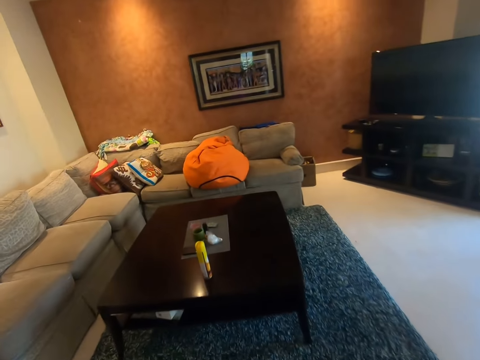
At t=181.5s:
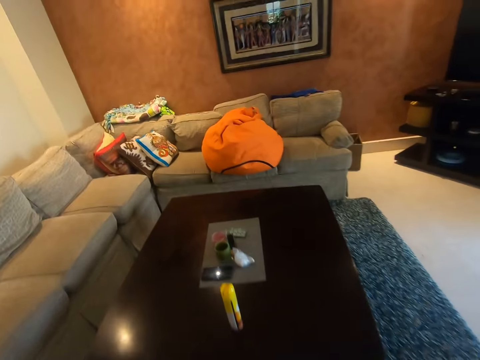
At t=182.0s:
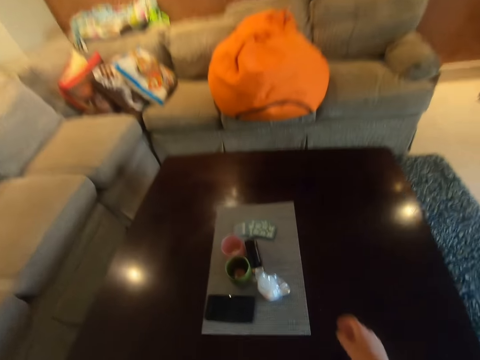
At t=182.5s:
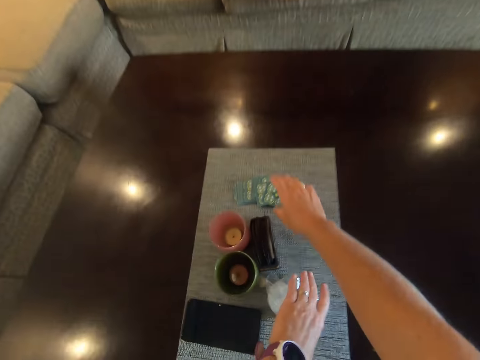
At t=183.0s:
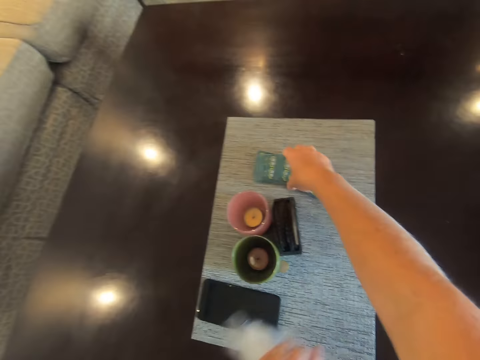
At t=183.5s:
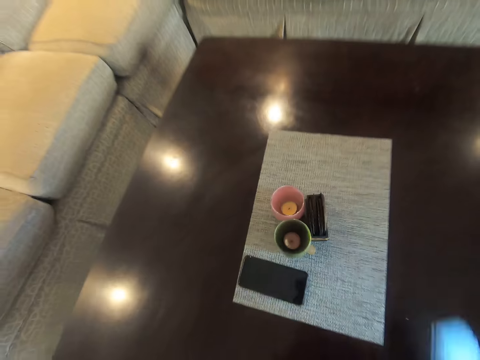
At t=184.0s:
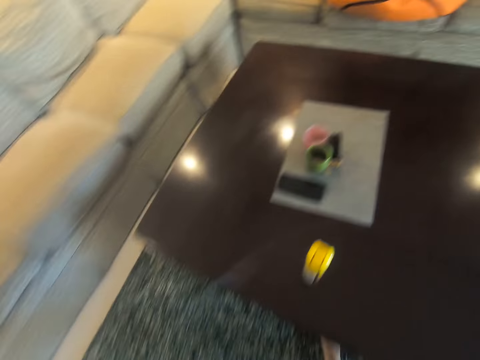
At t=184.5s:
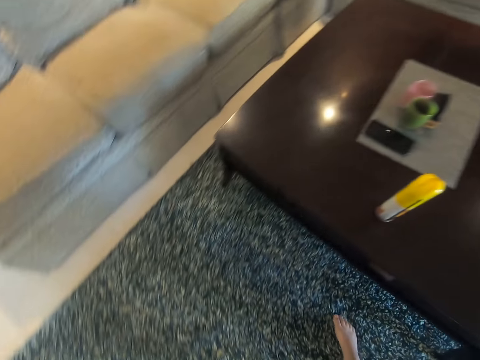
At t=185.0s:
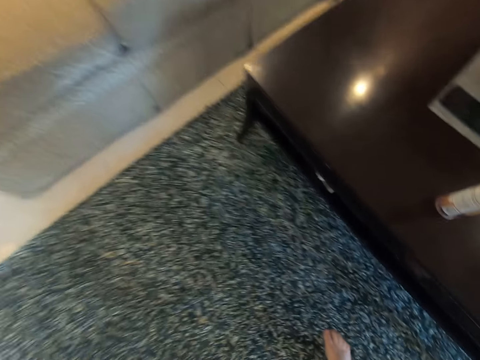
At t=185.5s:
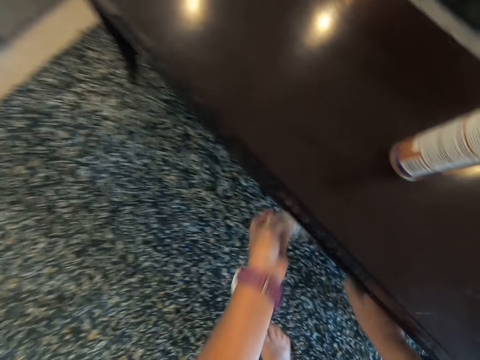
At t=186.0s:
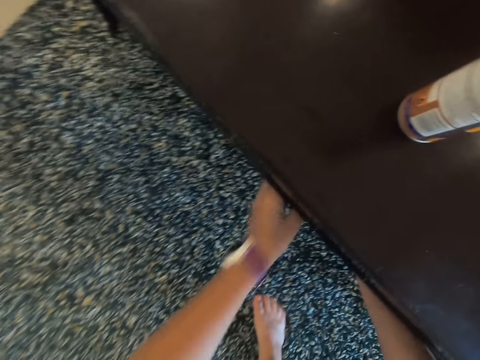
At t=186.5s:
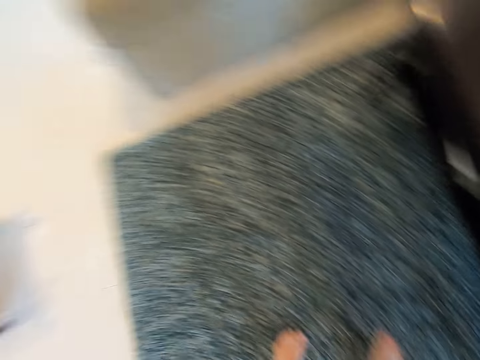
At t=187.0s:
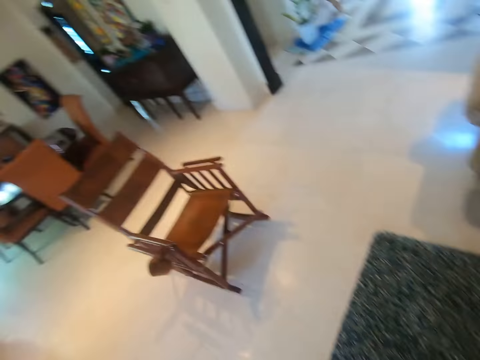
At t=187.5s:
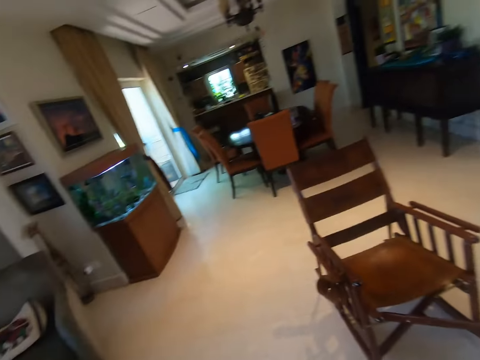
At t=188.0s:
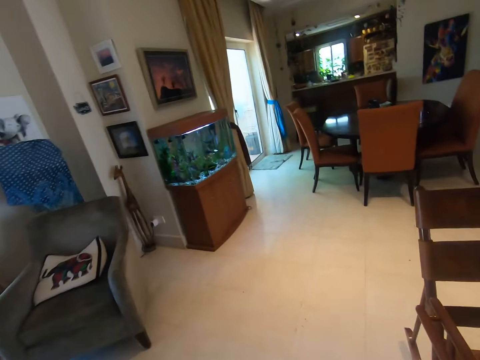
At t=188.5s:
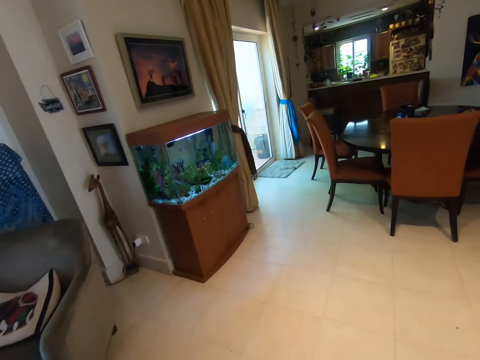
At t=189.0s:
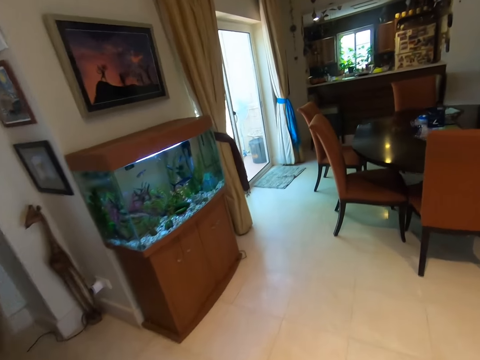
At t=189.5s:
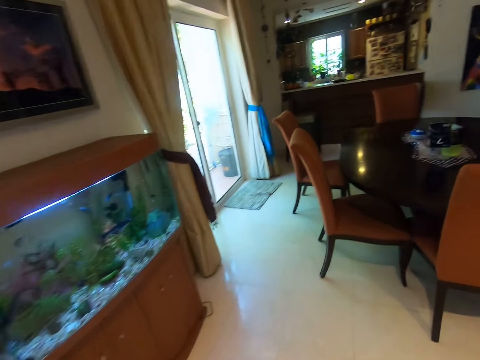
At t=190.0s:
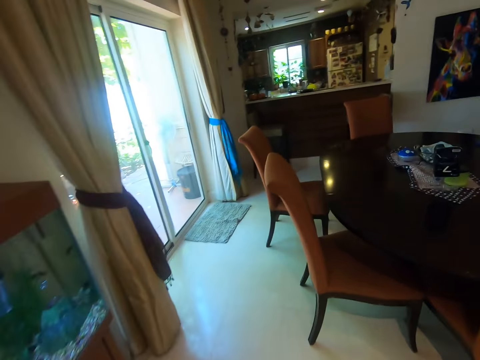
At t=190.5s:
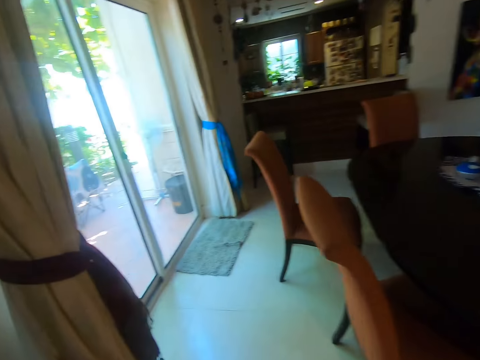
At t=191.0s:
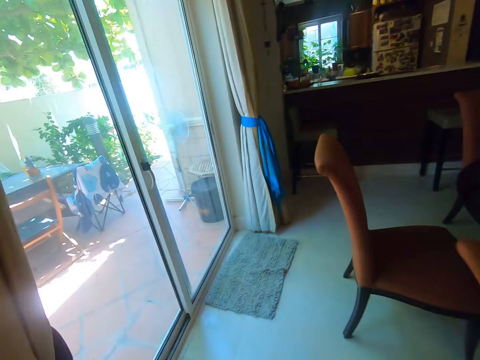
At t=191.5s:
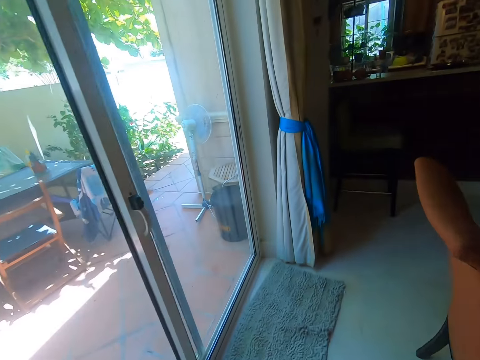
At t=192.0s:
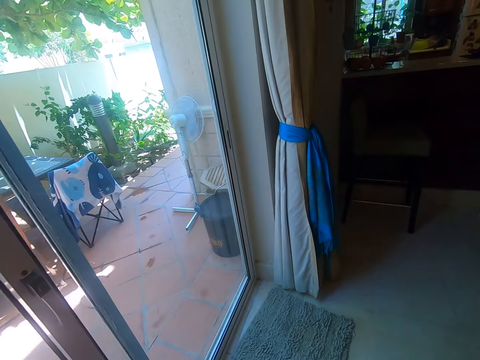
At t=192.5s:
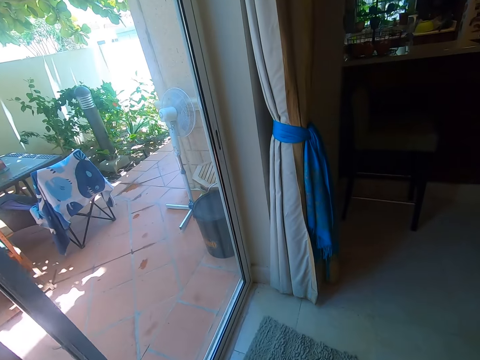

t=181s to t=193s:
The camera wearer takes paper. They take something. They put the paper under the table. They walk.

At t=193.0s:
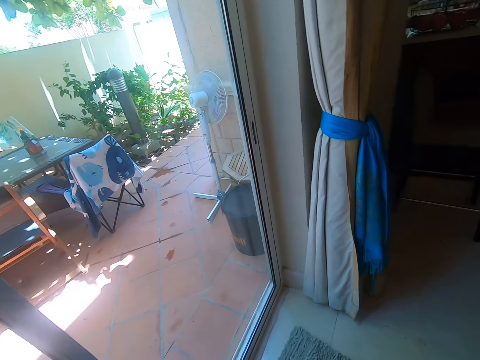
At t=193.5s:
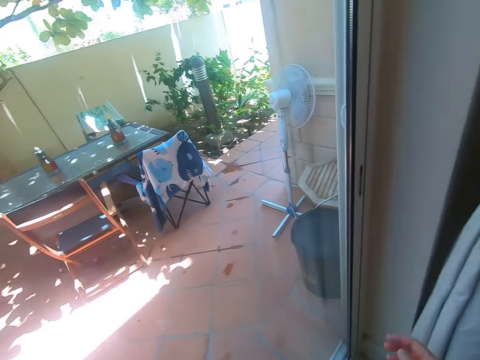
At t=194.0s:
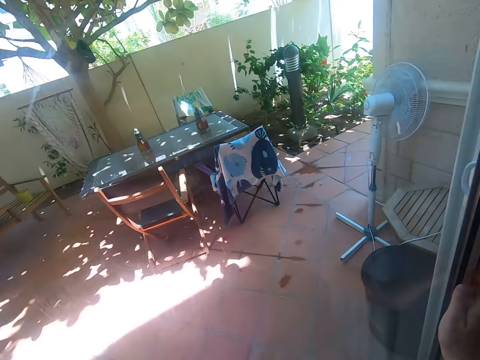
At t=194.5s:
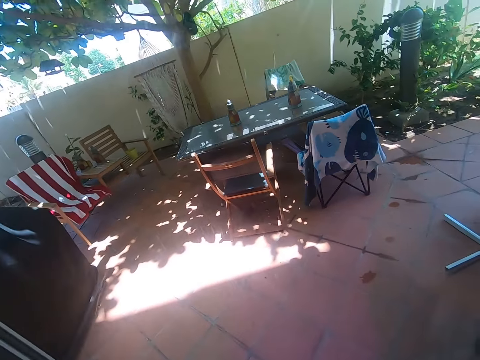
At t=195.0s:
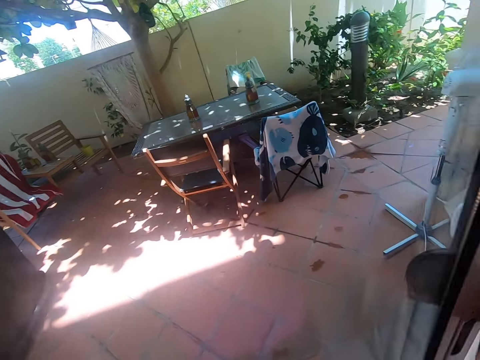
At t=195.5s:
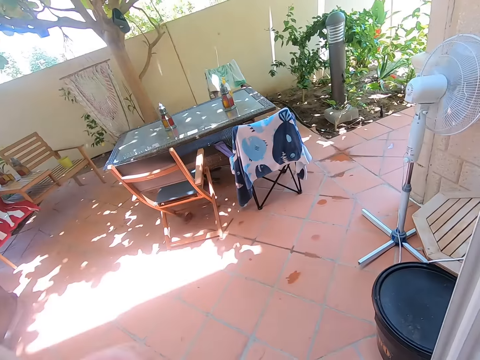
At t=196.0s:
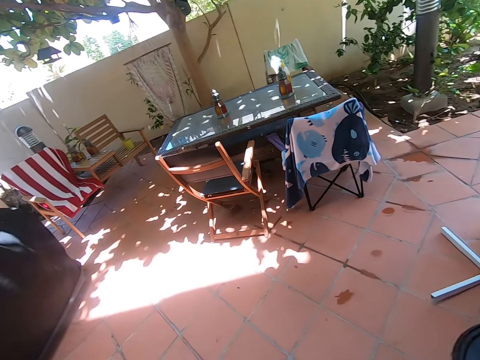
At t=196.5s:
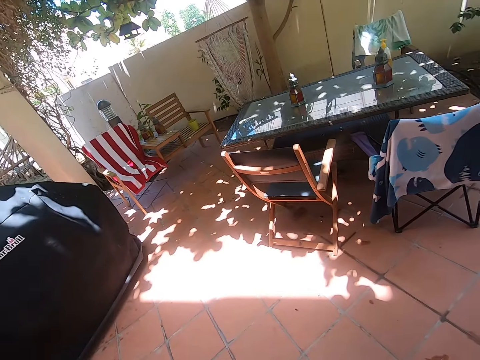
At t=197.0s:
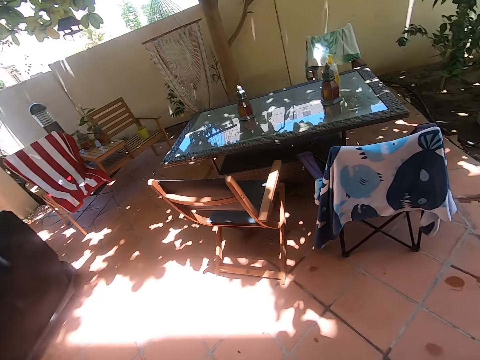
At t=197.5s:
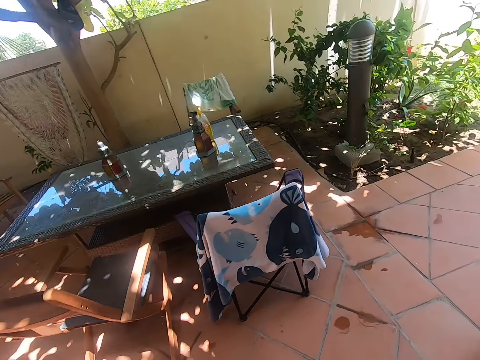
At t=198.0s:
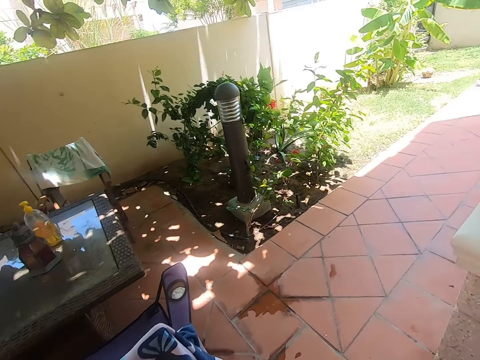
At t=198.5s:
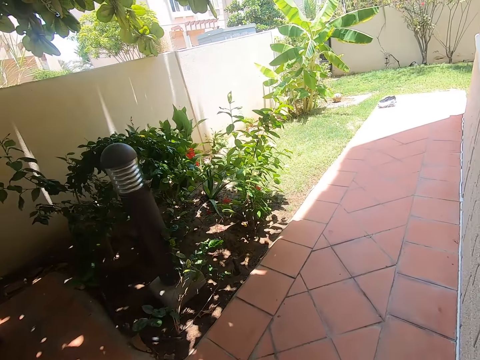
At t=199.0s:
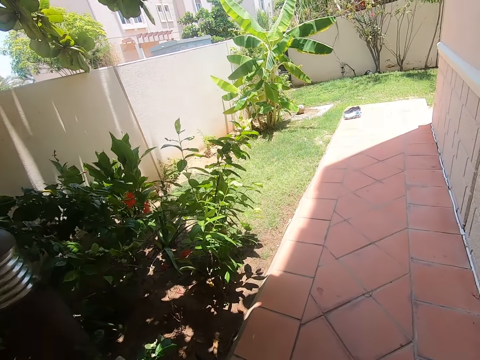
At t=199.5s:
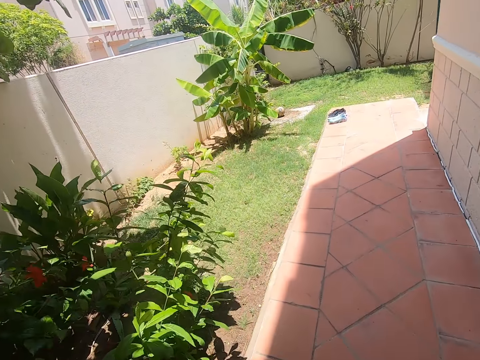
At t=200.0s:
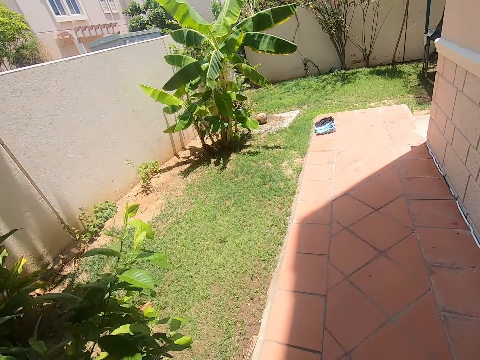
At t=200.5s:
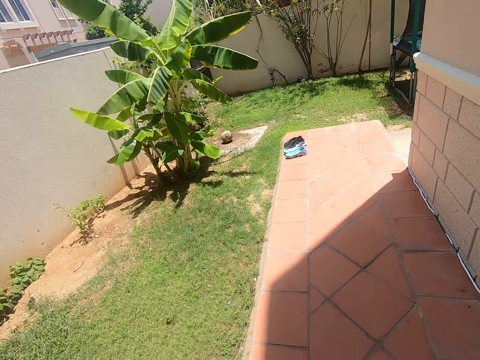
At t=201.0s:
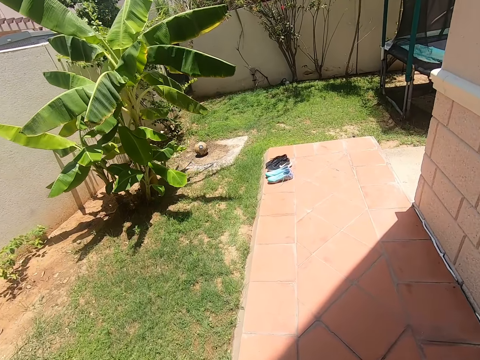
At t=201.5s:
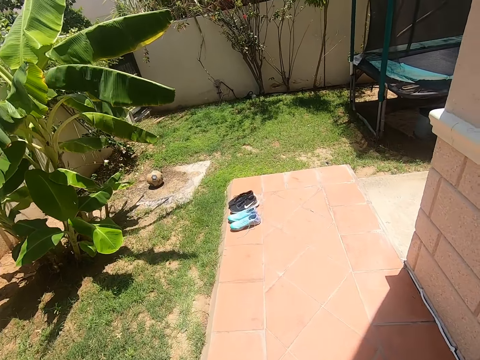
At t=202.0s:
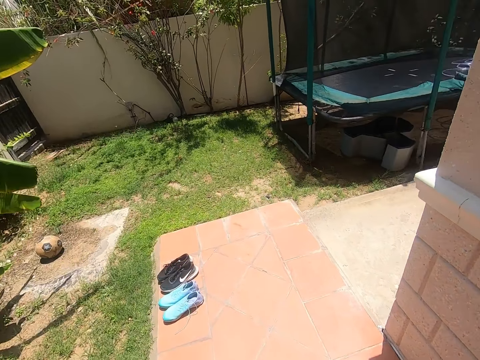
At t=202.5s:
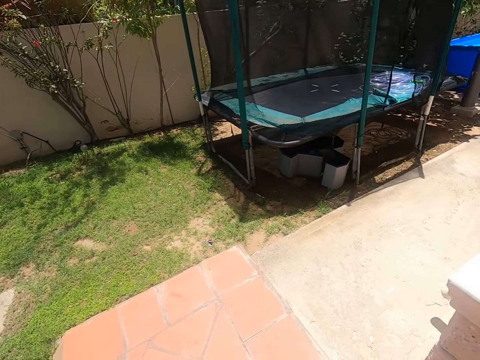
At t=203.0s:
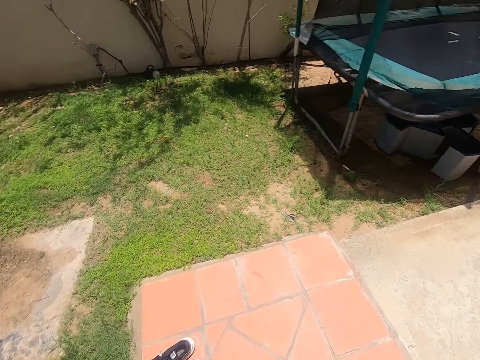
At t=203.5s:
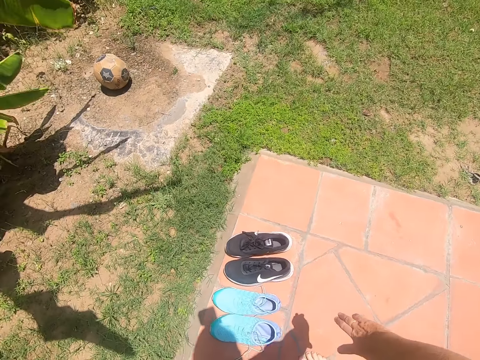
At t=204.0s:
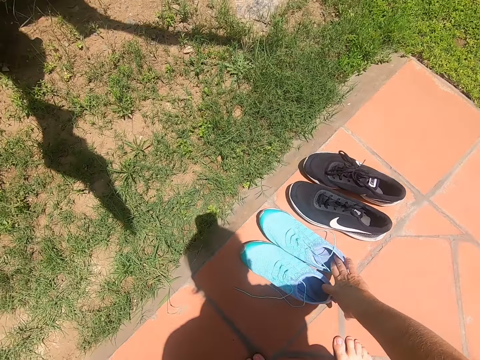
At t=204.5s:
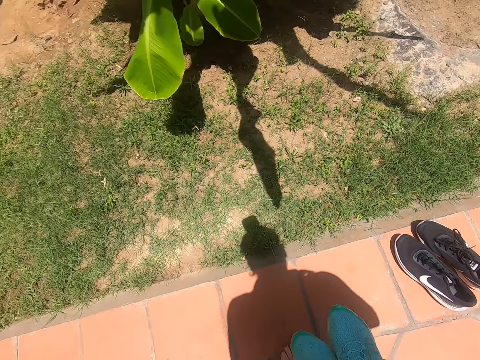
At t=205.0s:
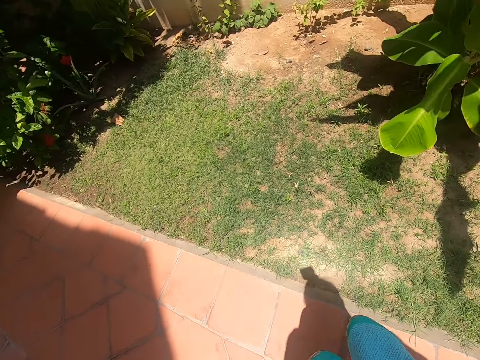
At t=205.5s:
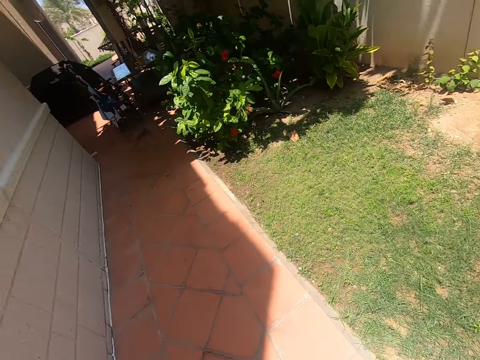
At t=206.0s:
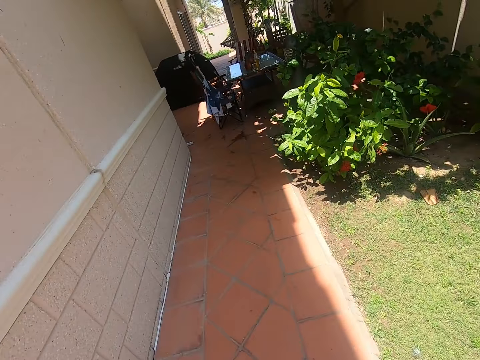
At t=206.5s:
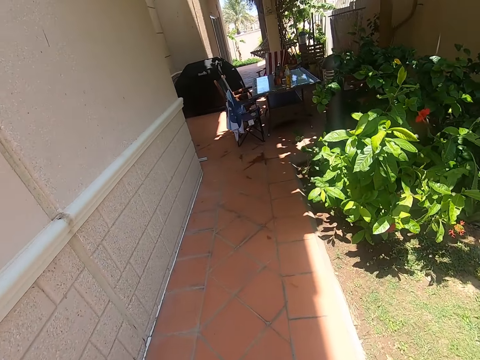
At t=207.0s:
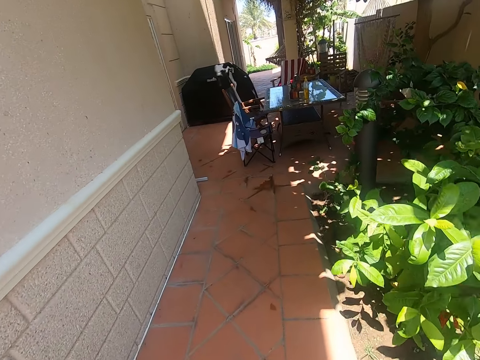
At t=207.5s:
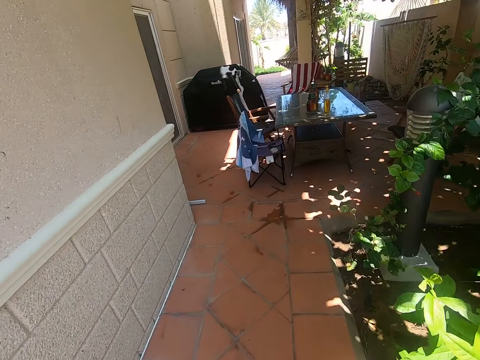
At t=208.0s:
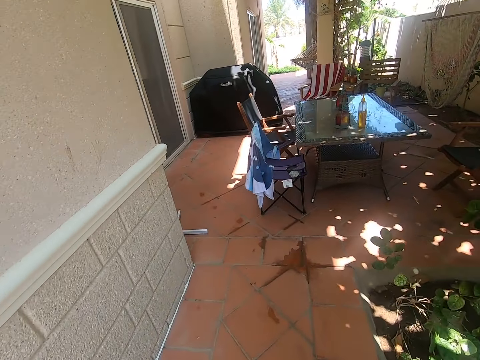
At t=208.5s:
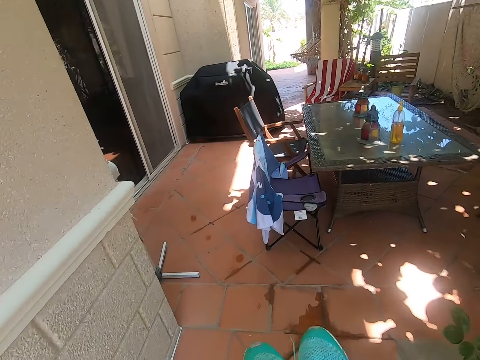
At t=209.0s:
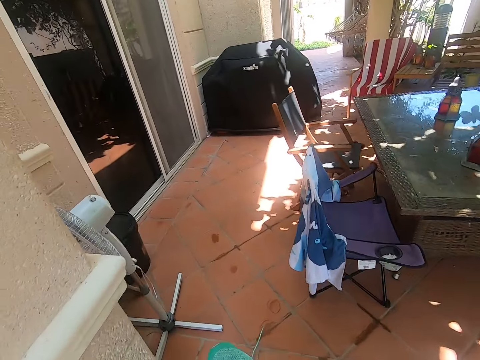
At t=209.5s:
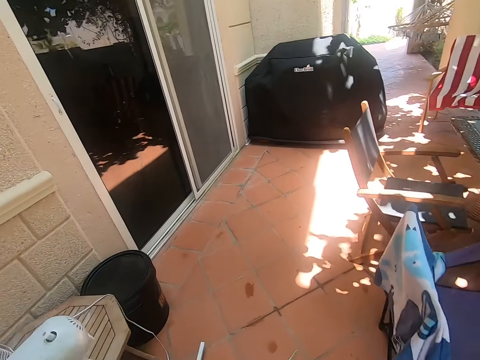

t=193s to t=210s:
The camera wearer opens the door. They walk in the backyard. They pick up a pair of shoes from the floor. They walk in the backyard.
